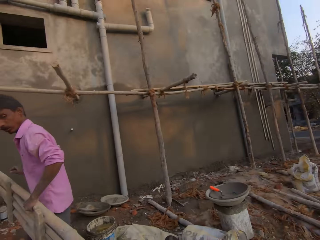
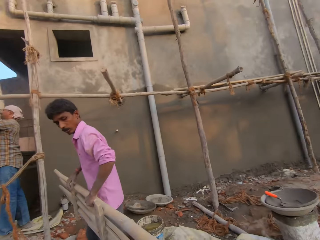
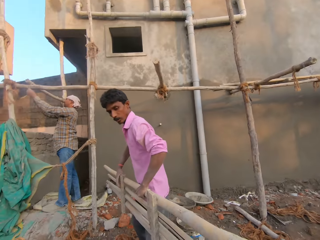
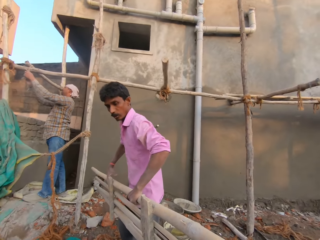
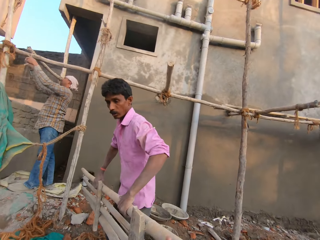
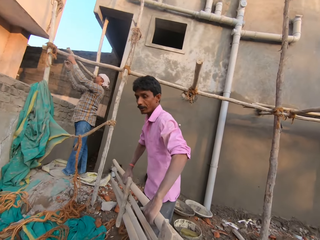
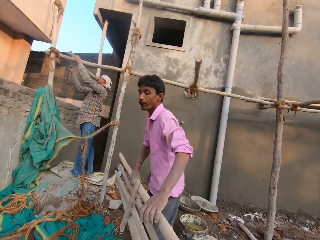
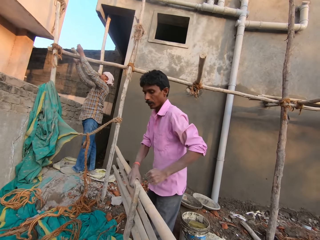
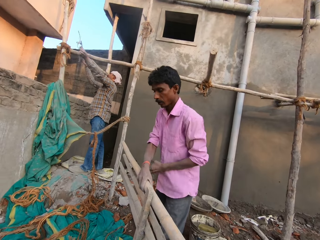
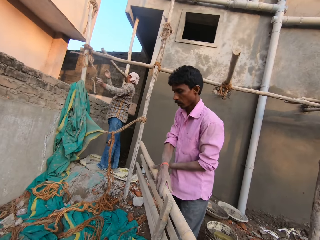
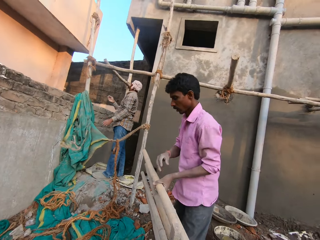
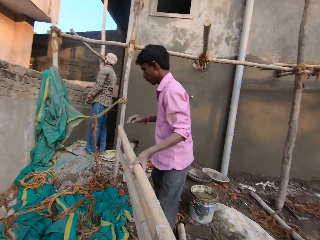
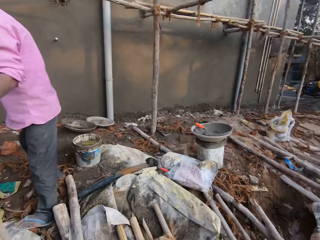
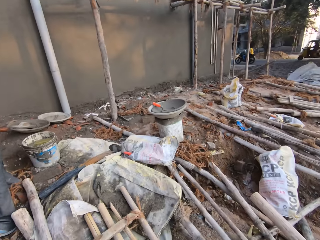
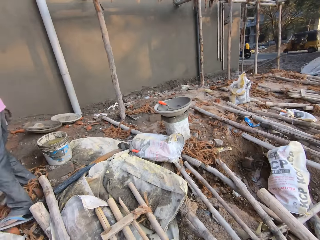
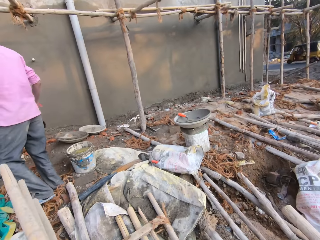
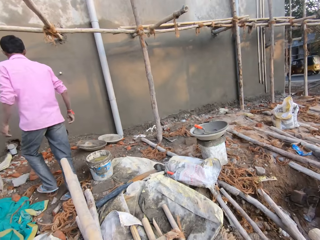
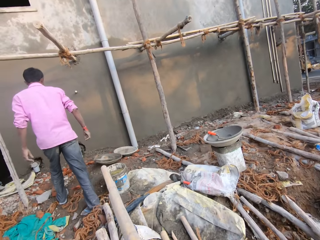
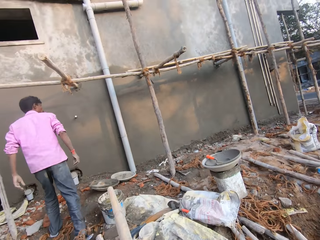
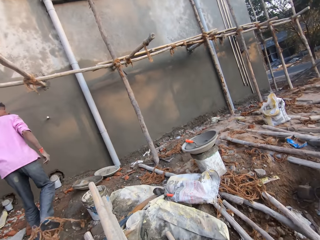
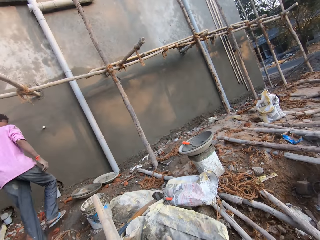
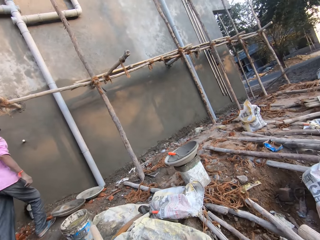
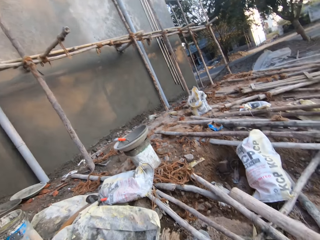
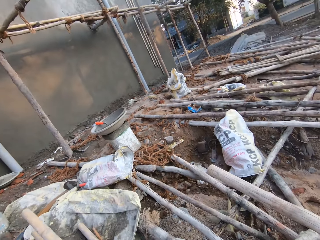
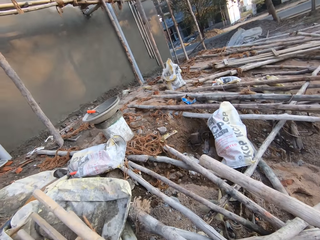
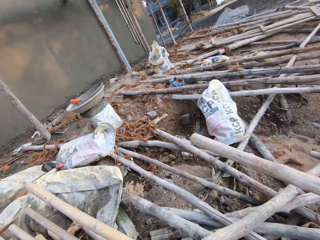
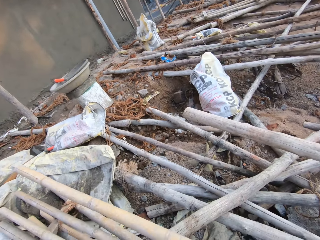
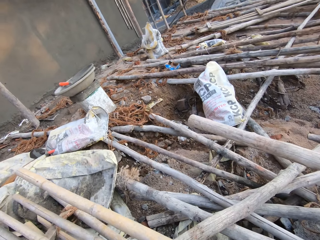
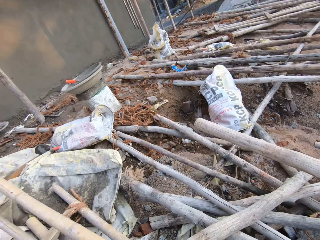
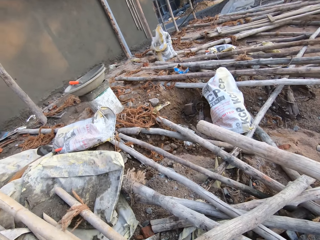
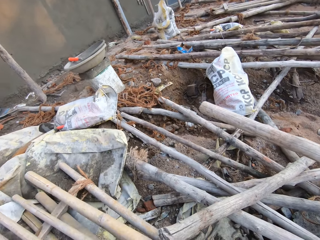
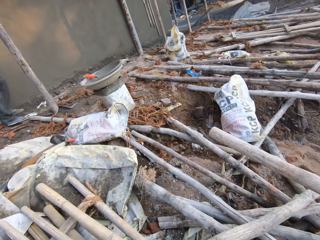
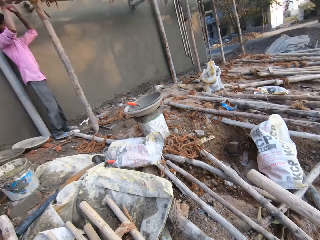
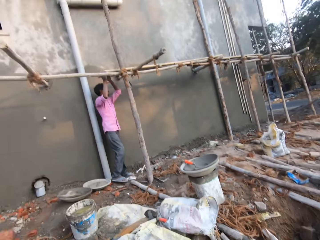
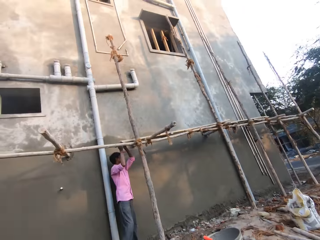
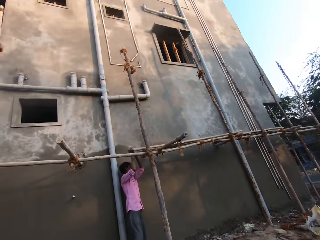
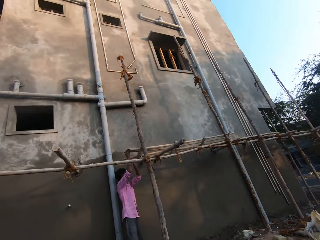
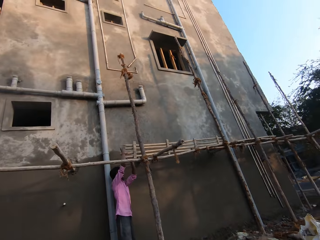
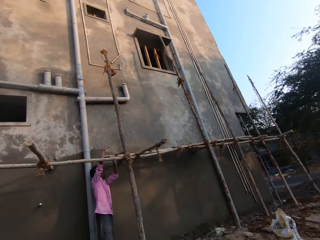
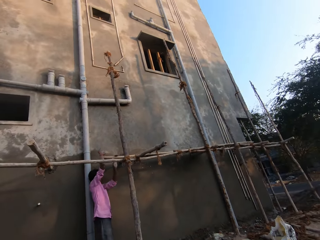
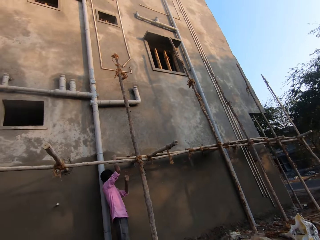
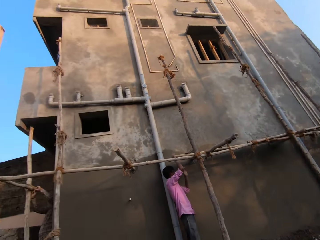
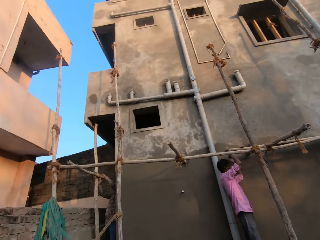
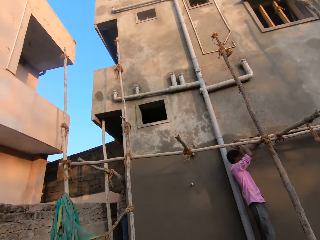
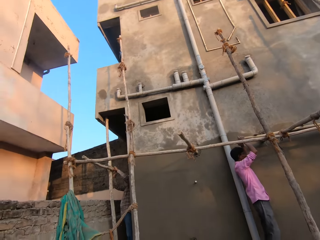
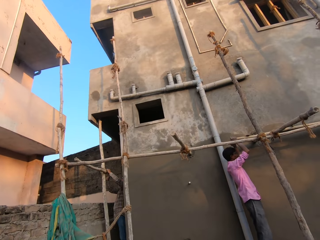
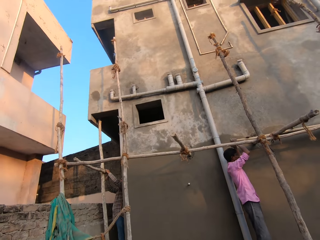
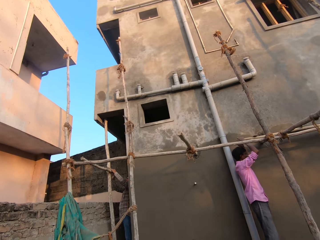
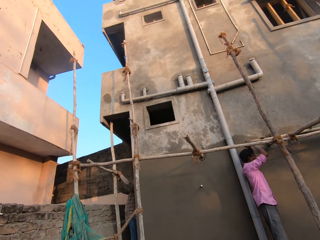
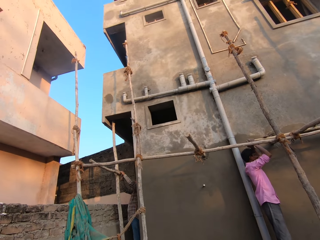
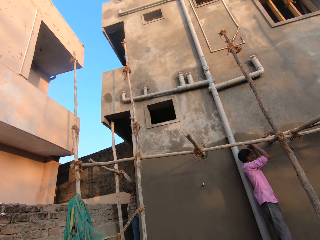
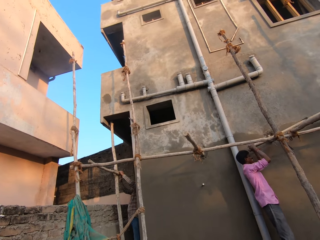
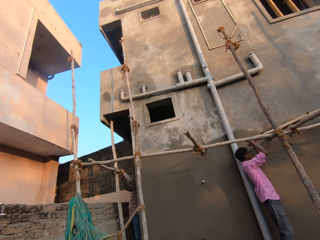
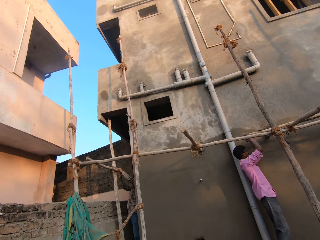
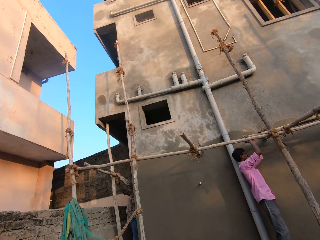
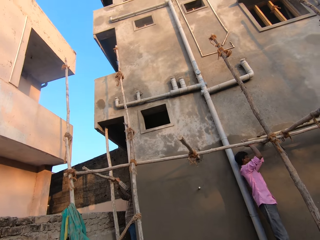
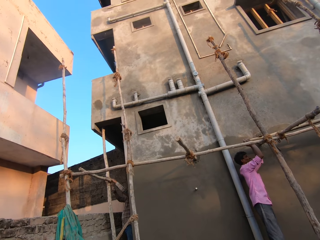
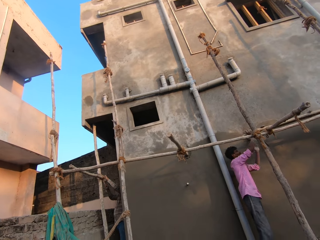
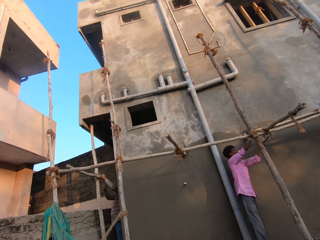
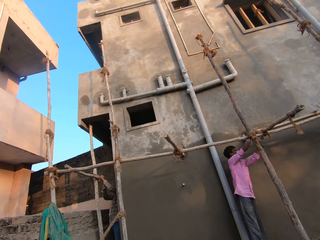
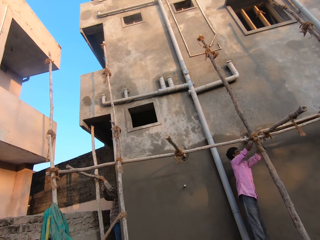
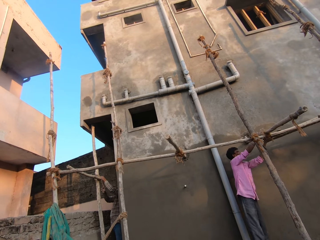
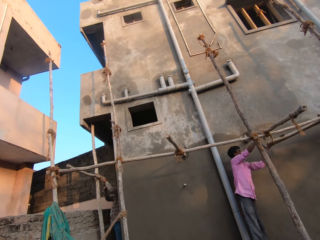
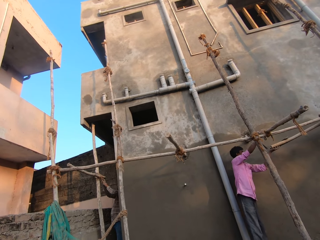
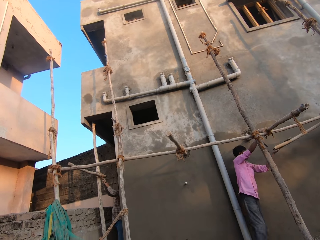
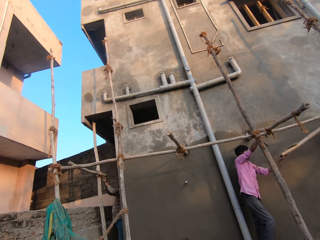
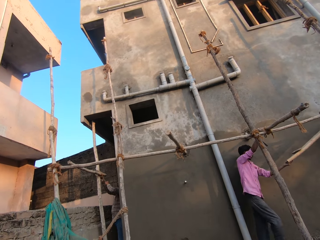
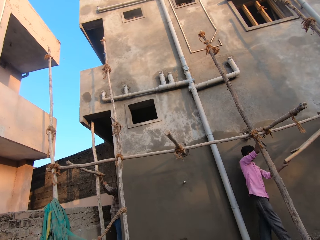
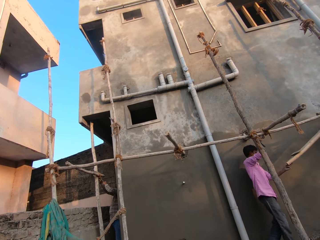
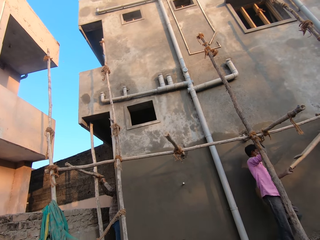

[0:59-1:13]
The other man passes the wooden ladder in his hands to the camera wearer. The other man drops the wood rails on the ground. The camera wearer places the ladder in his hands on the ground. He looks at wooden pieces on the ground. The other man adjusts a wooden ladder on the scaffold with his hands. He removes the wooden rails from the wall. The first man unties a rope around the scaffolding woods. The camera wearer looks around the building. The other man removes the wooden ladder from the scaffold with his hands.

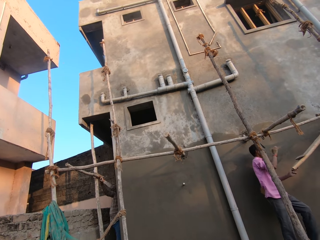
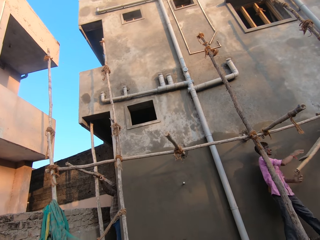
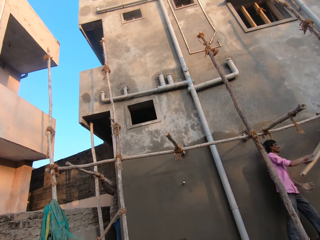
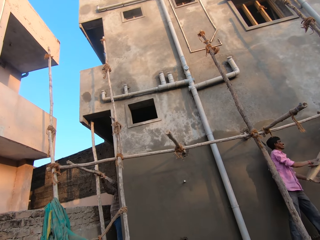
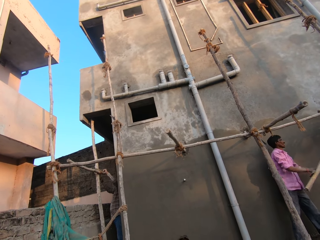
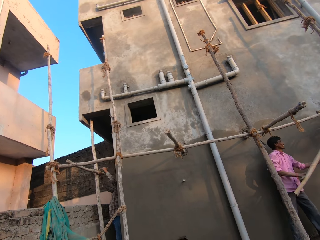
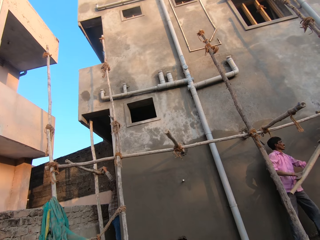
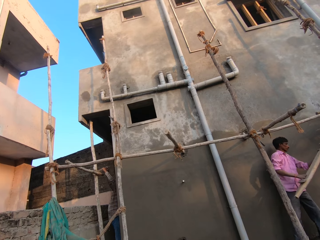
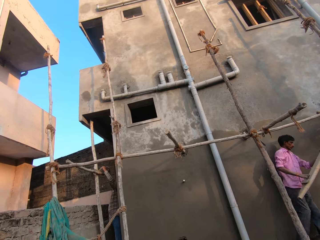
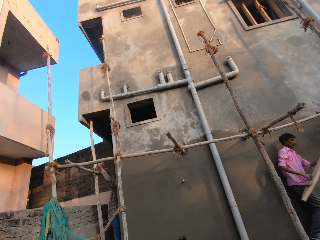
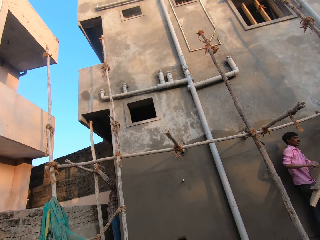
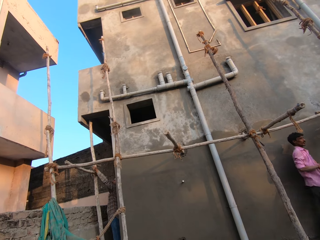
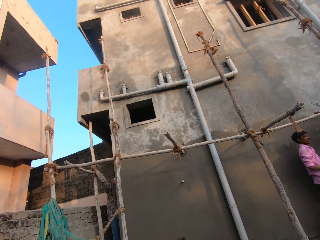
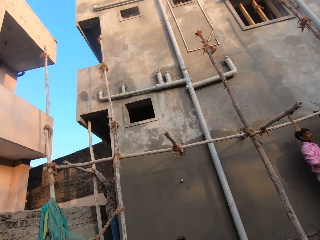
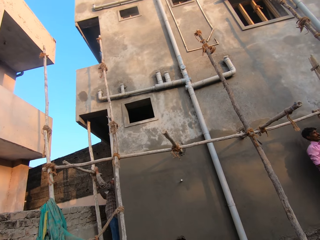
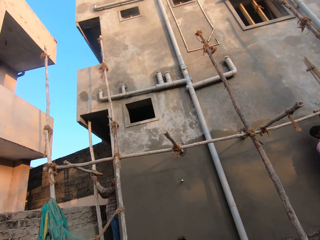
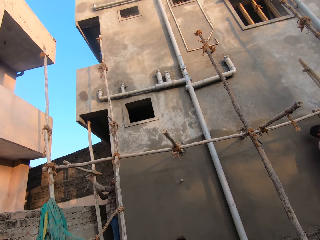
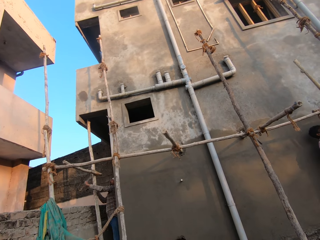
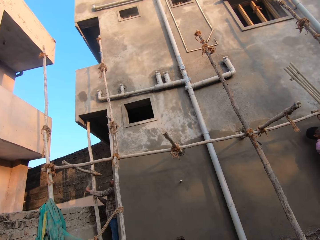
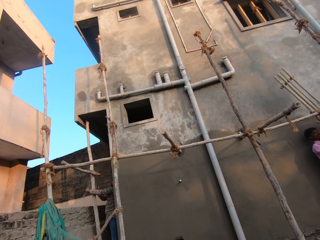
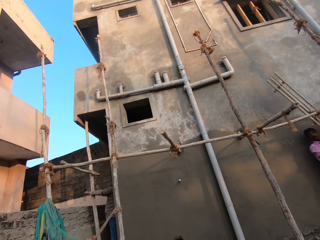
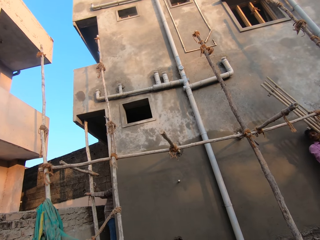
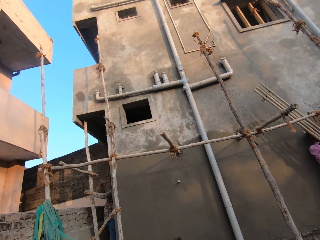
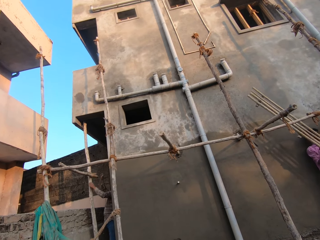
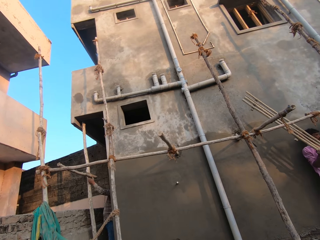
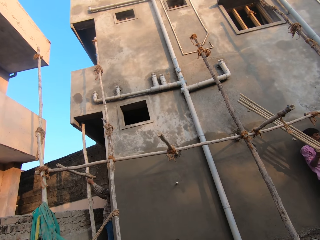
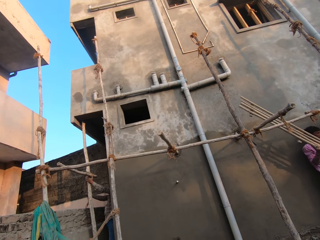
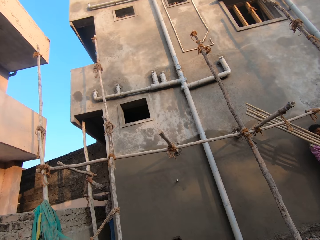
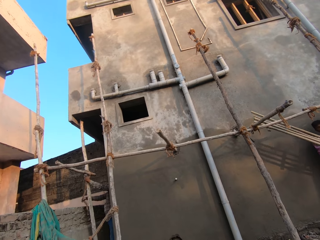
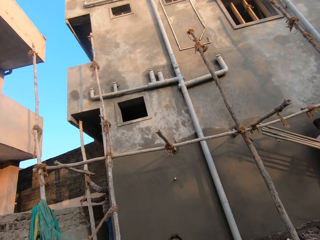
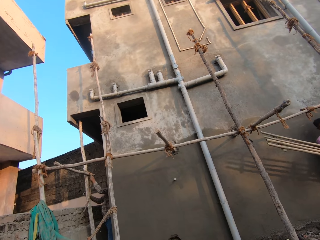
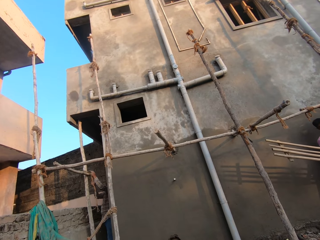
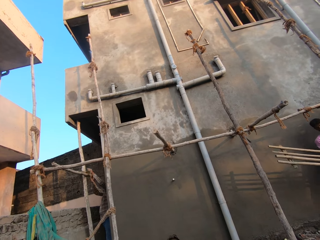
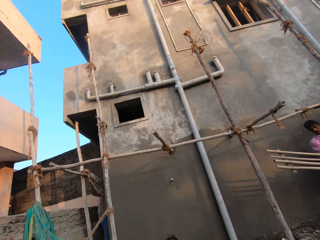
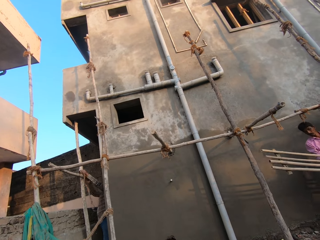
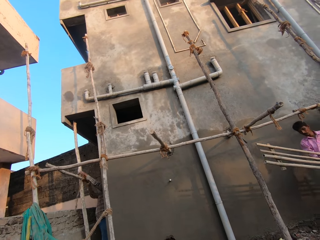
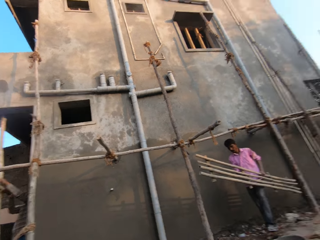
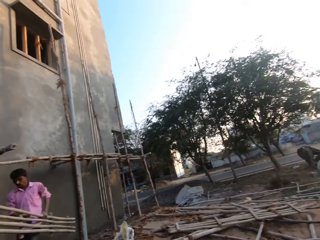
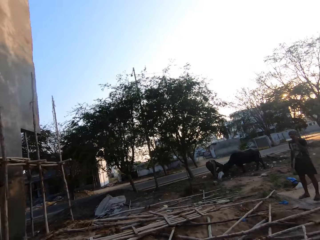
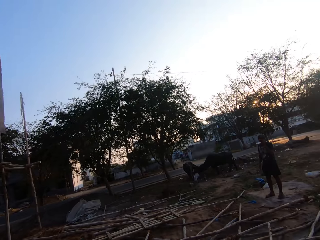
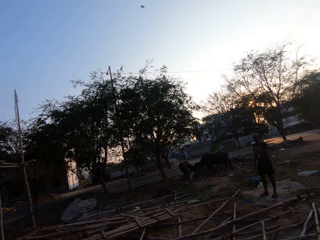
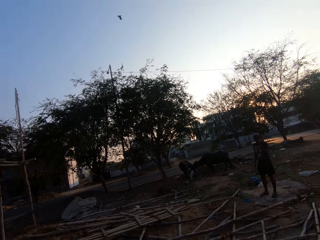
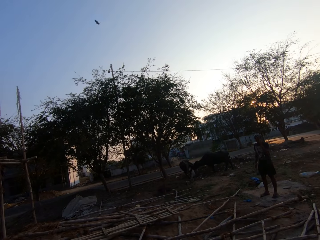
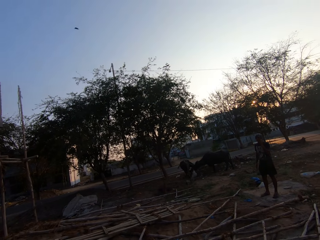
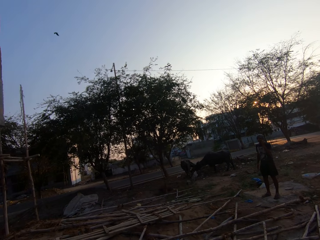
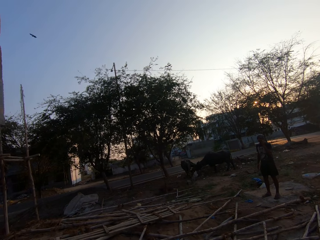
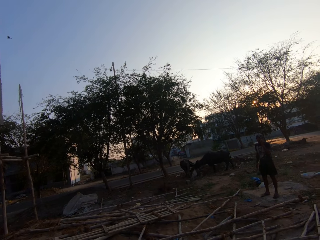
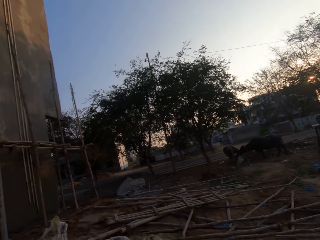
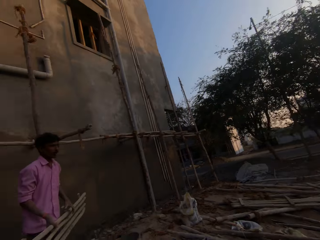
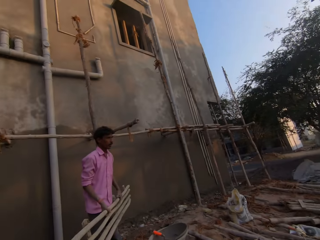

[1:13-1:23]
The other man removes the wooden rails from the wall. The first man unties the rope on the wooden rails. The other man carries the wooden ladder in his hands. The camera wearer looks around the building site.
